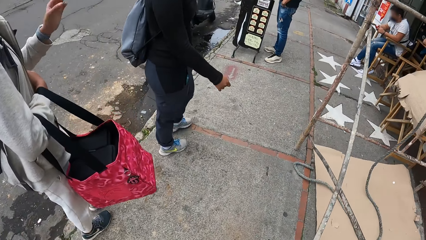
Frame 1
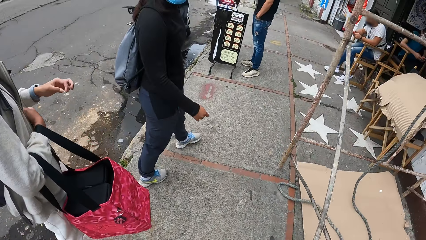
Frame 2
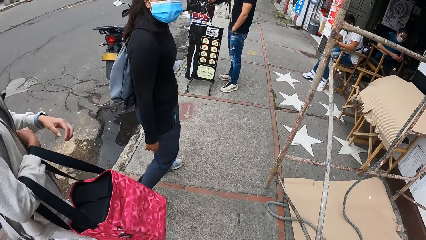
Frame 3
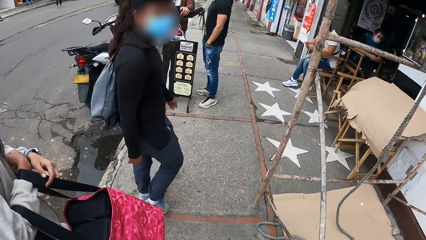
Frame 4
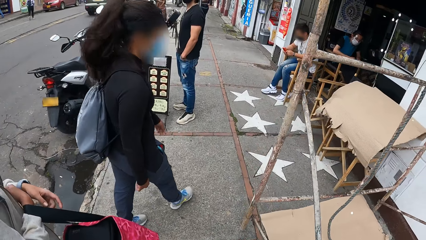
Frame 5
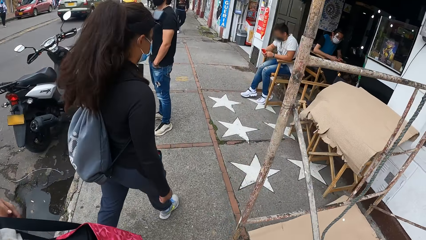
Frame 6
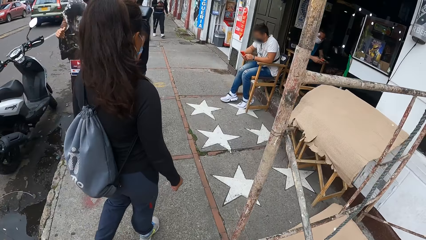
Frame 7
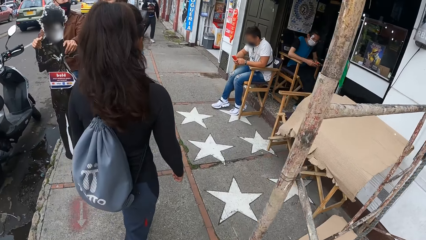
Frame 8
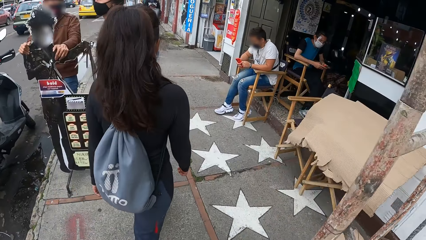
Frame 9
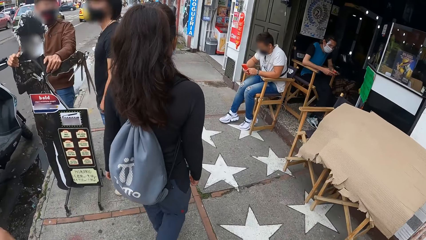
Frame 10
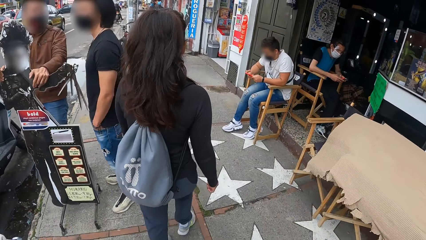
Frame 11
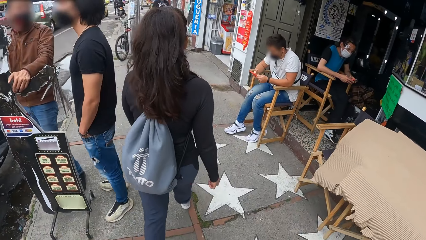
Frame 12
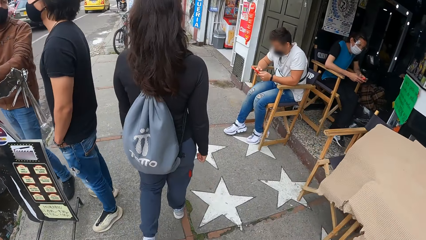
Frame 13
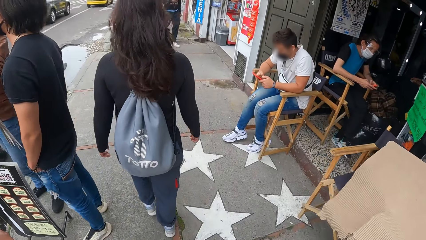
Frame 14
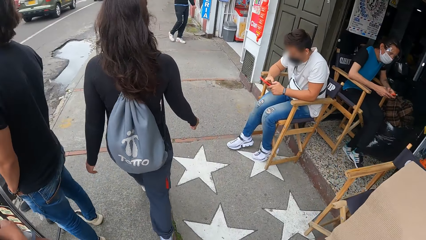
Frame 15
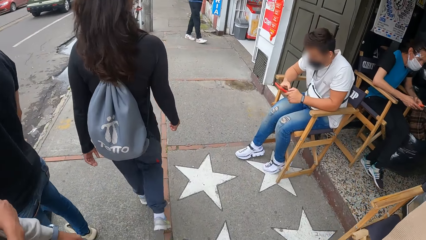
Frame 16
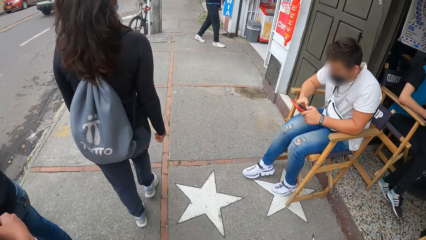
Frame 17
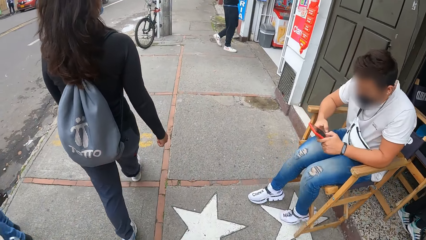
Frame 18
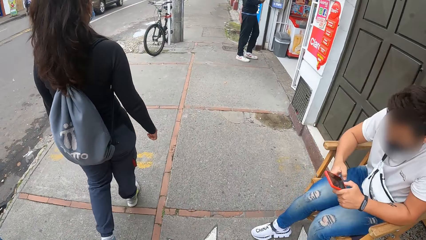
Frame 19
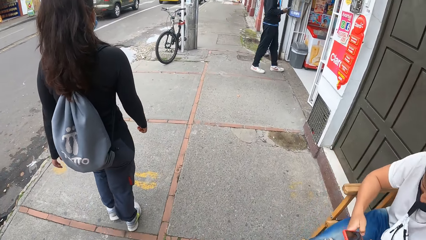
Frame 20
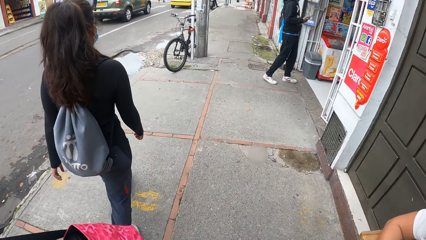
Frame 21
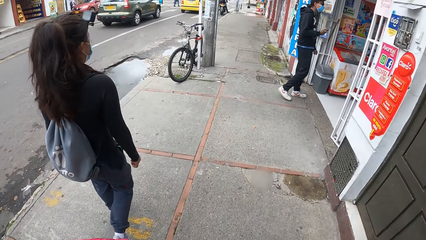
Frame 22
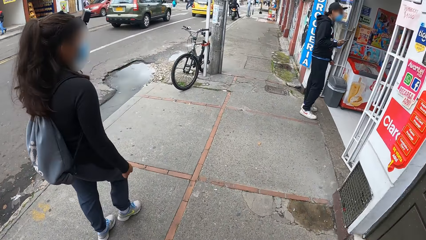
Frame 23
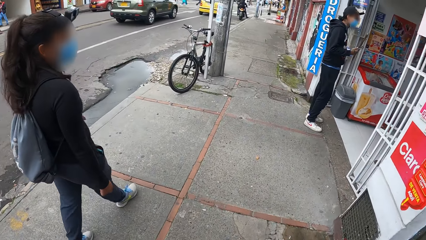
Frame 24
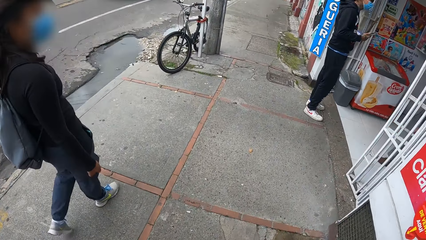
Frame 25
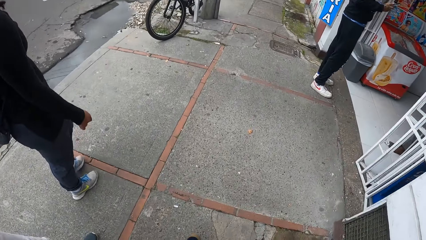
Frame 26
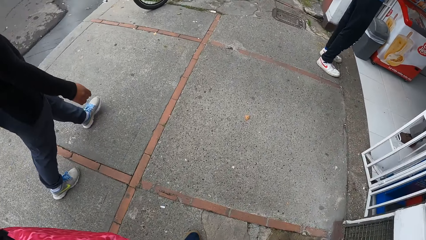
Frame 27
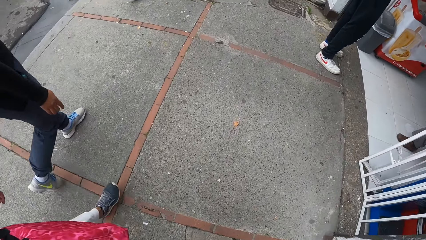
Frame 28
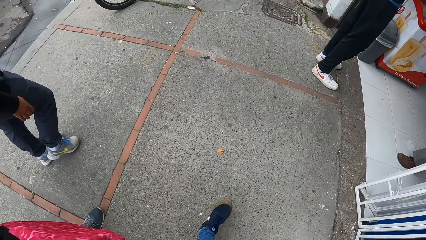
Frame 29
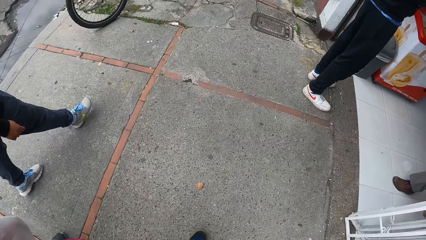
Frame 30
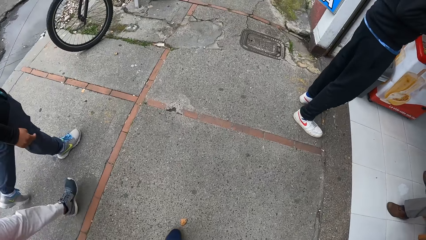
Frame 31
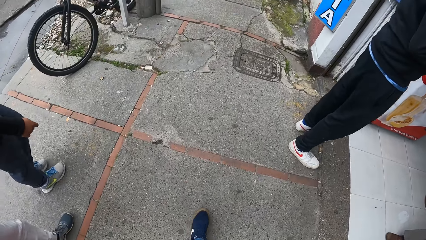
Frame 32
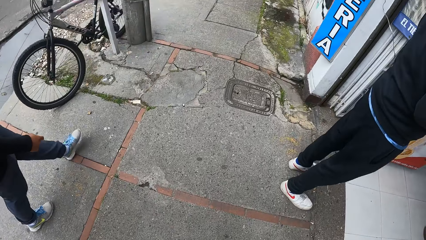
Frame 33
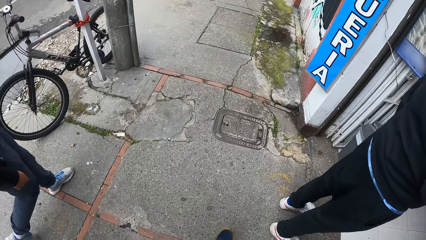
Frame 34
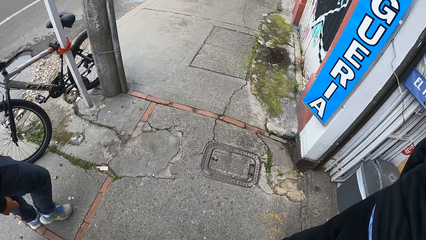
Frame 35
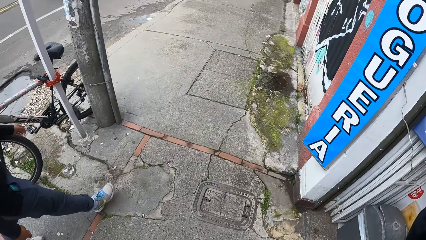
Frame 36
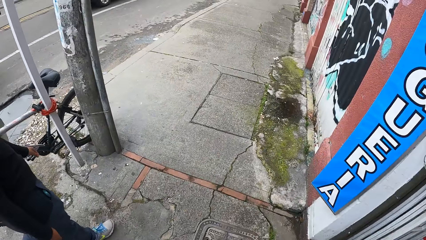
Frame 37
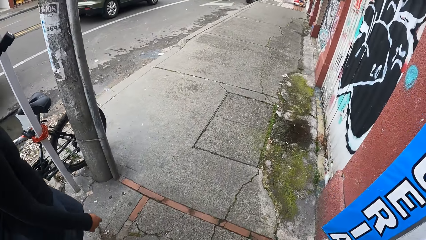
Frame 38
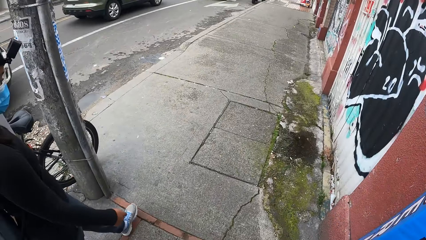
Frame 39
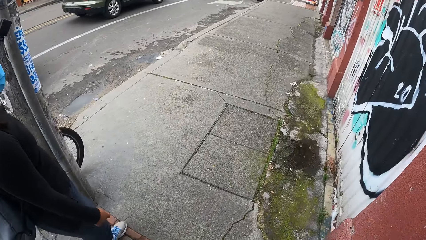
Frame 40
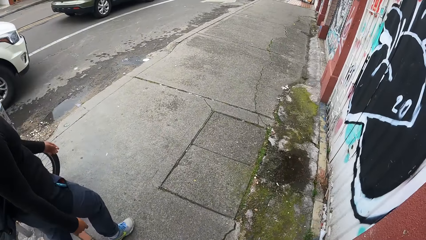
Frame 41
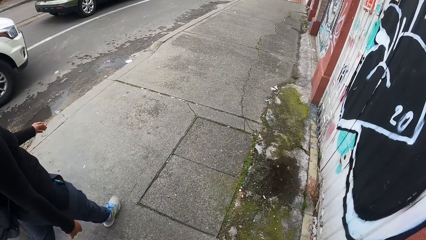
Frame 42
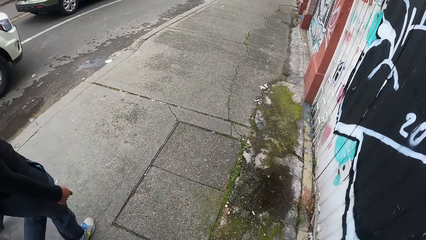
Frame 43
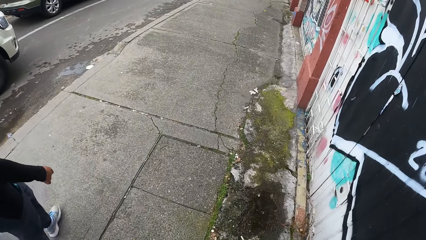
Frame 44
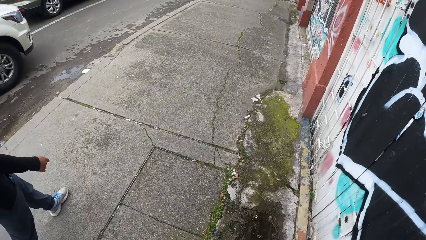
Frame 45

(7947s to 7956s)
The other person walks around. The camera wearer walks around.

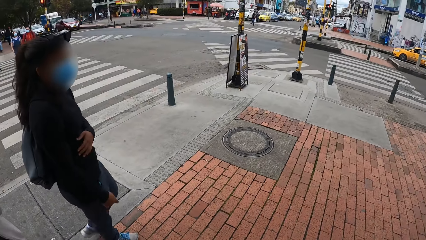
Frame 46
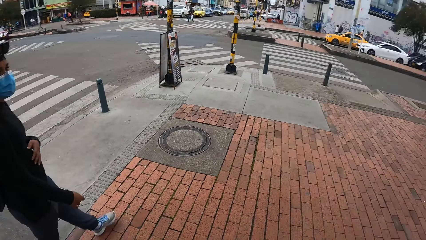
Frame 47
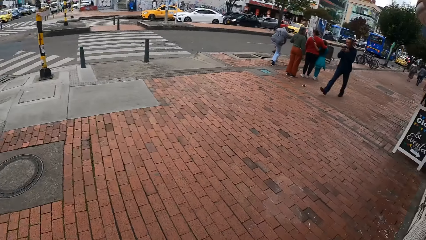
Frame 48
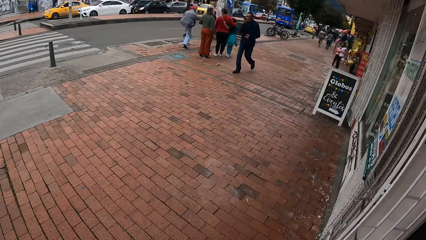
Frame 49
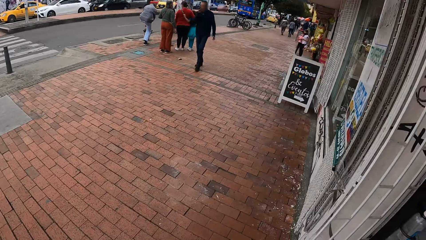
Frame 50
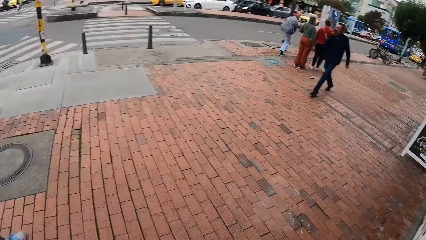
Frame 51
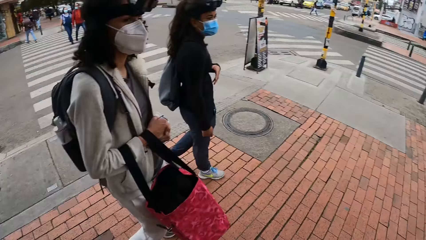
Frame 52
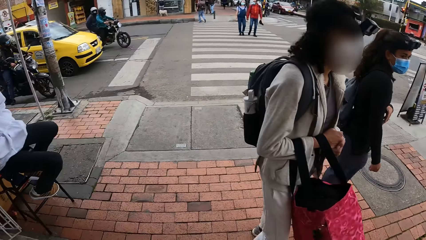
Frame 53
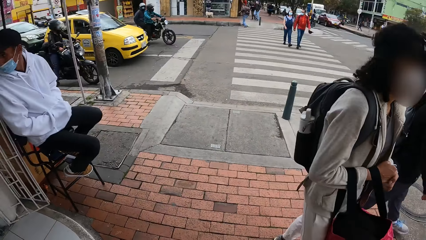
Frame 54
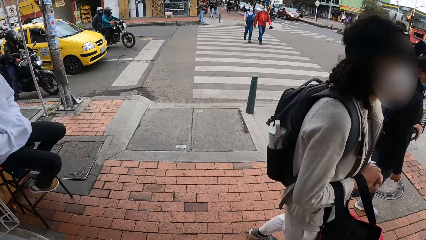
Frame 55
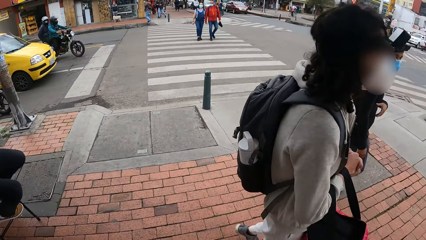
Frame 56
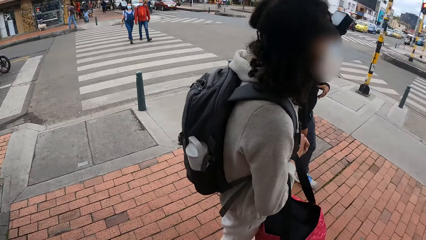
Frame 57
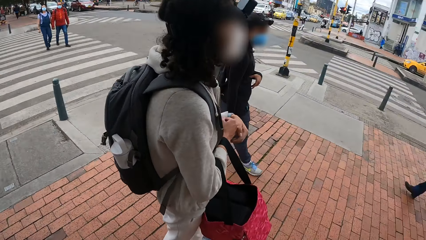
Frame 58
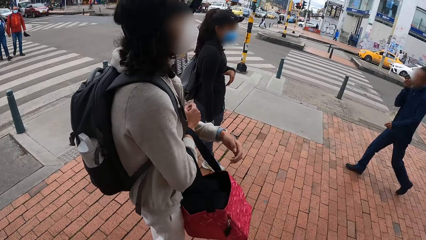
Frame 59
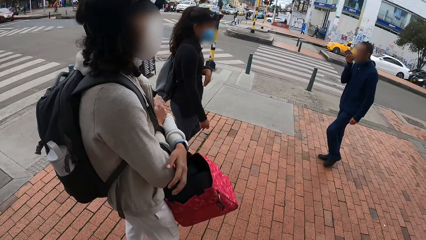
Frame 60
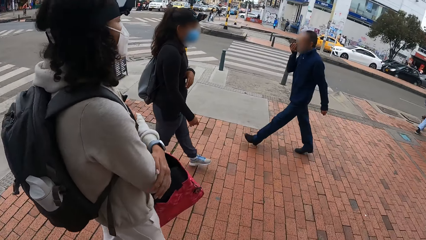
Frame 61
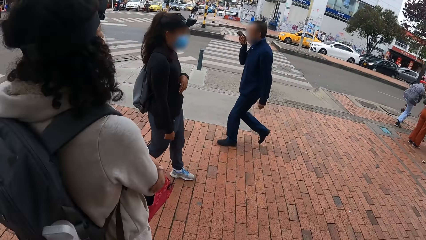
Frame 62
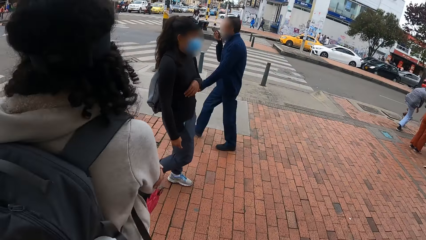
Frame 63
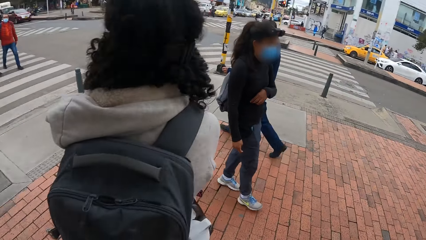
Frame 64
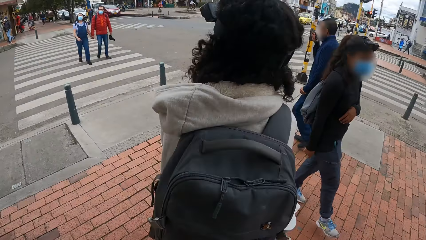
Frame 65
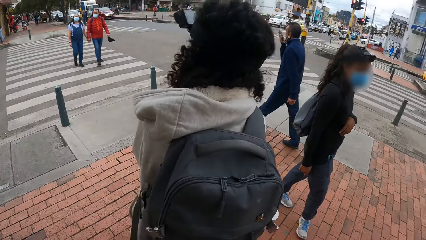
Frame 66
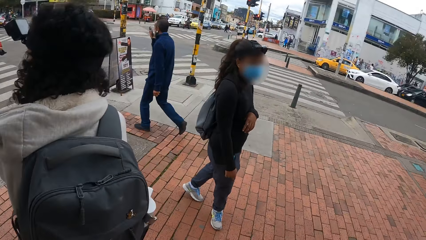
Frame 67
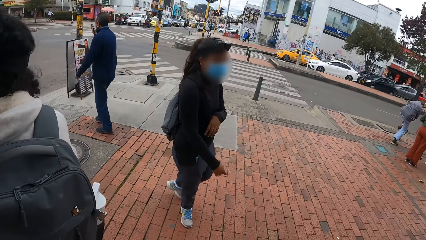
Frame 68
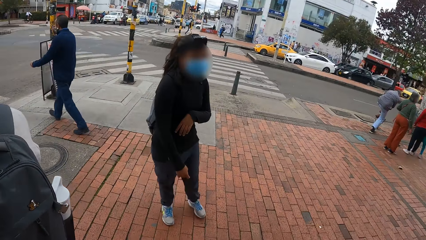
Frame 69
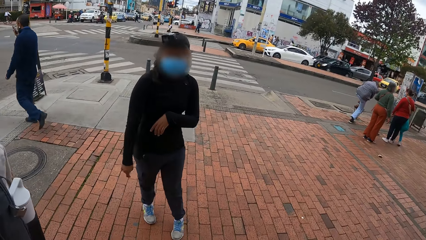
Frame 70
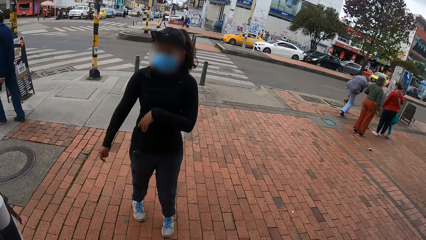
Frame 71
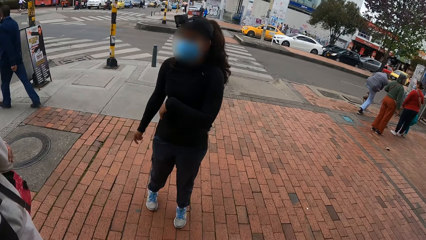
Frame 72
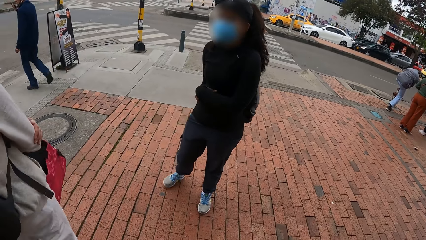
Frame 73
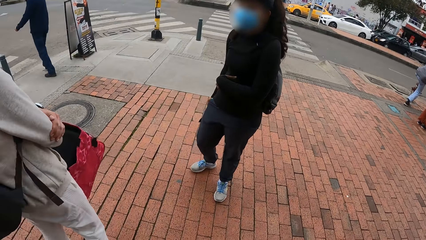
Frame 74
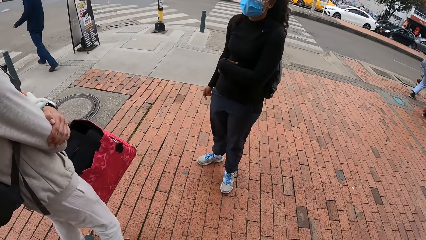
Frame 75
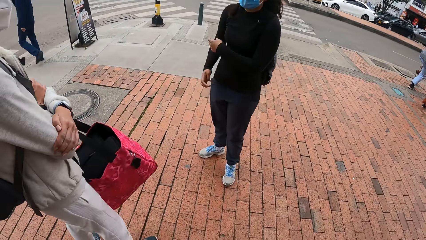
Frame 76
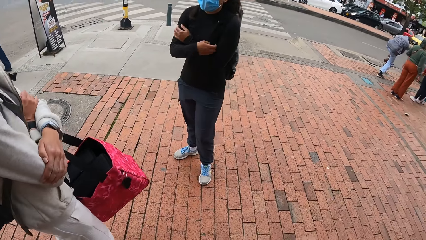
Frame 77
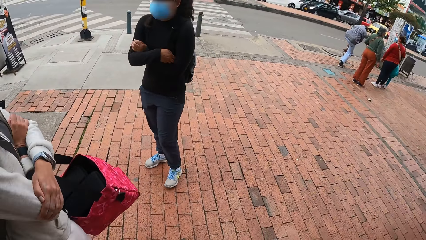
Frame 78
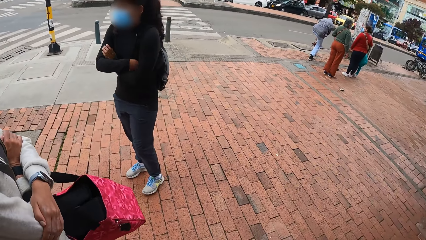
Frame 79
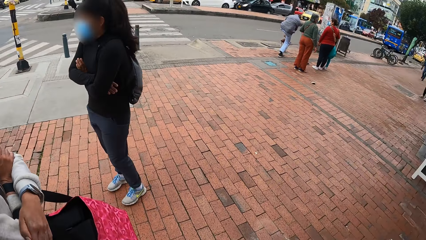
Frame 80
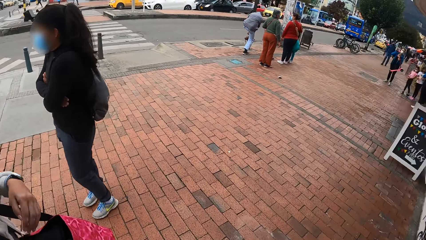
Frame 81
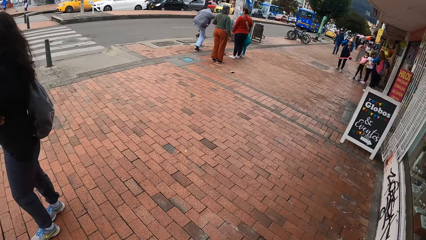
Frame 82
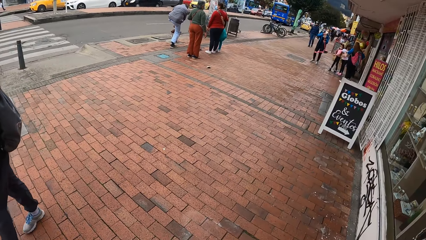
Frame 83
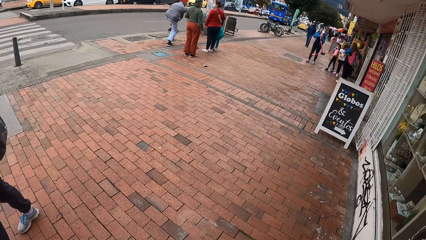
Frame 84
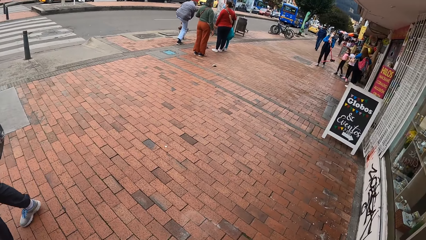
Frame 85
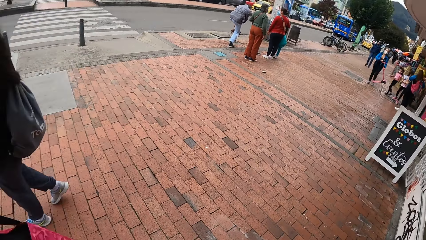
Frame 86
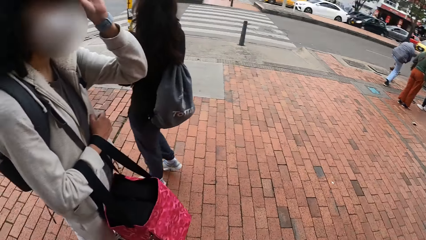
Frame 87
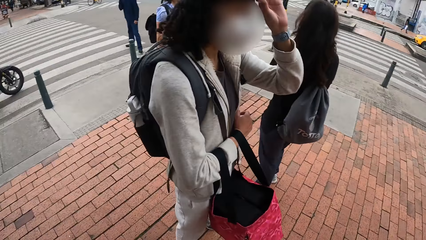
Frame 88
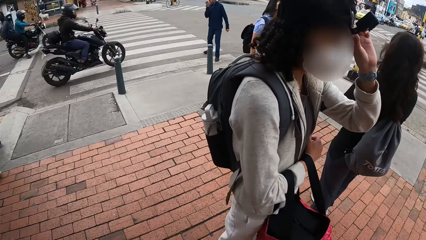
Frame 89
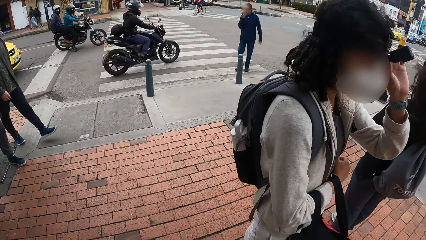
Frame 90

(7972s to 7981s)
The camera wearer looks around. They stop on a sidewalk by the road. A person looks around. Another person walks around.
